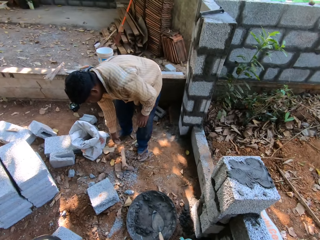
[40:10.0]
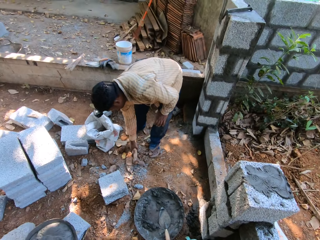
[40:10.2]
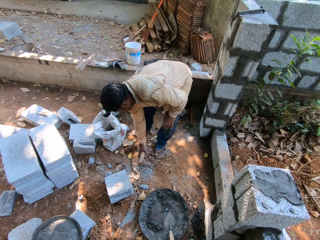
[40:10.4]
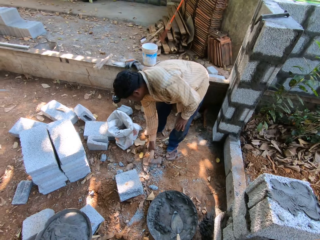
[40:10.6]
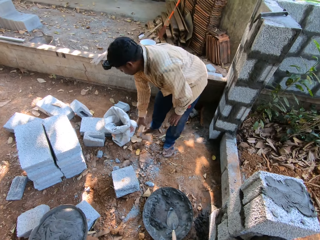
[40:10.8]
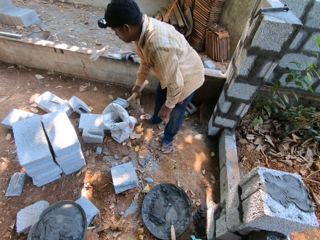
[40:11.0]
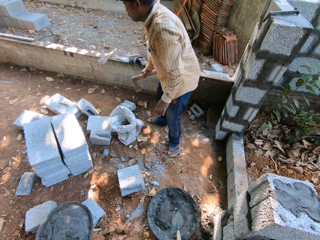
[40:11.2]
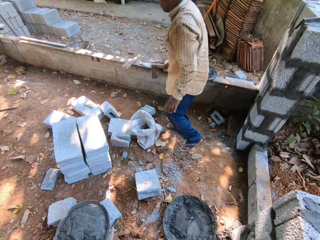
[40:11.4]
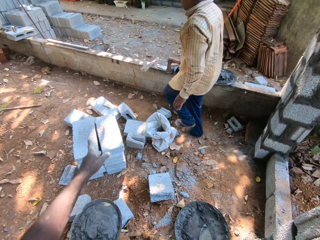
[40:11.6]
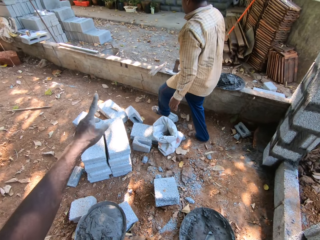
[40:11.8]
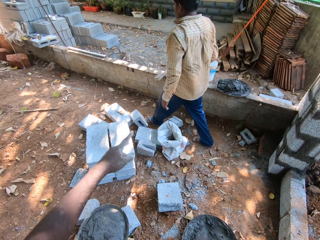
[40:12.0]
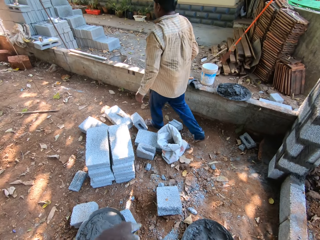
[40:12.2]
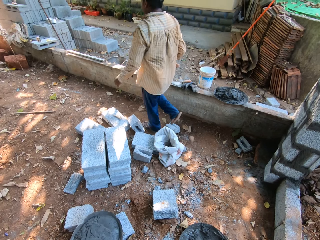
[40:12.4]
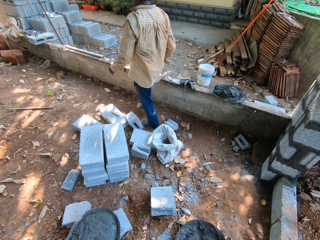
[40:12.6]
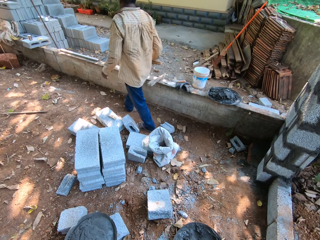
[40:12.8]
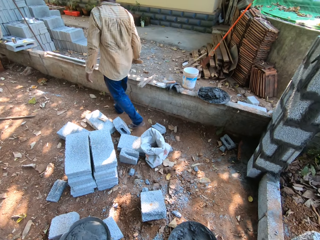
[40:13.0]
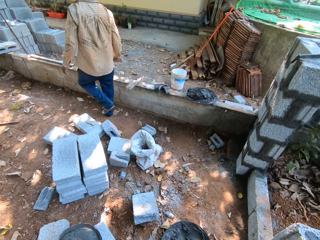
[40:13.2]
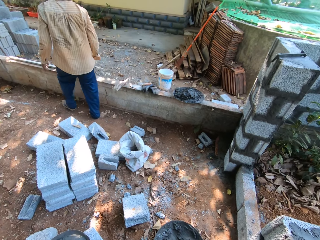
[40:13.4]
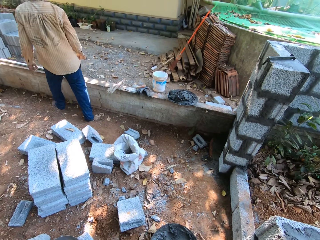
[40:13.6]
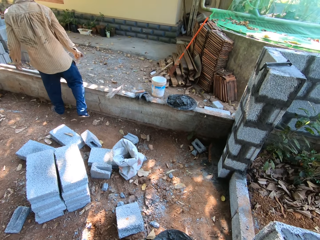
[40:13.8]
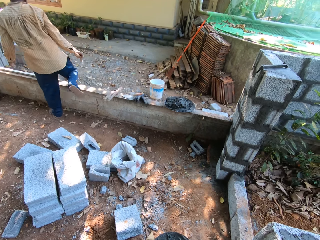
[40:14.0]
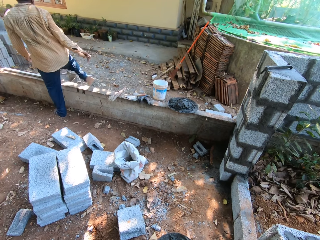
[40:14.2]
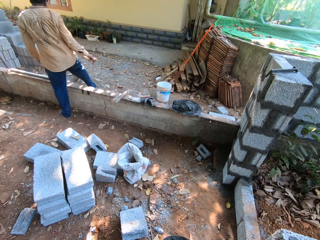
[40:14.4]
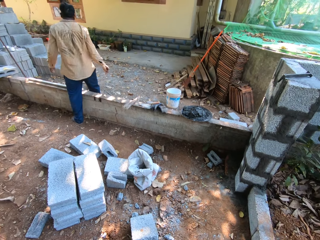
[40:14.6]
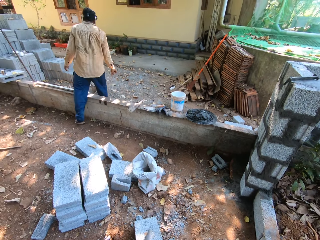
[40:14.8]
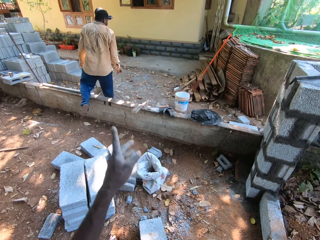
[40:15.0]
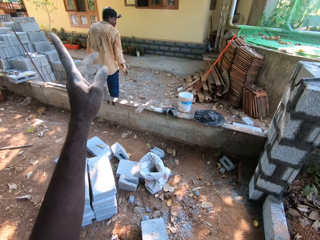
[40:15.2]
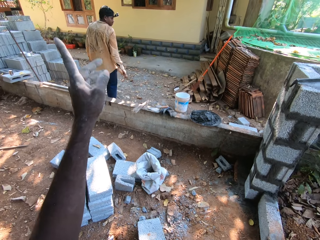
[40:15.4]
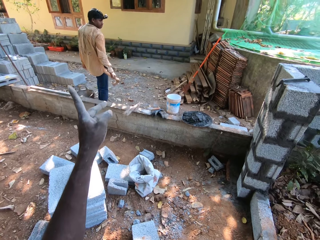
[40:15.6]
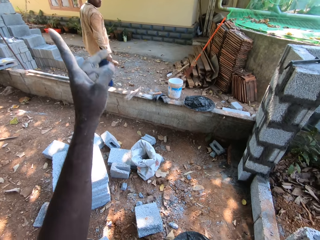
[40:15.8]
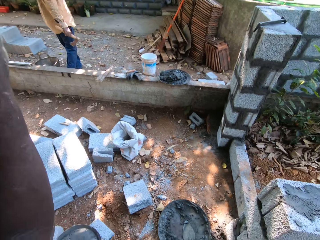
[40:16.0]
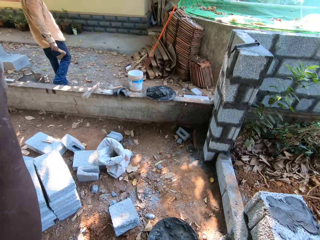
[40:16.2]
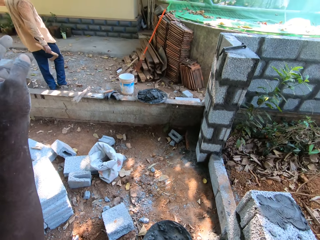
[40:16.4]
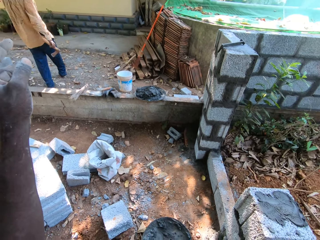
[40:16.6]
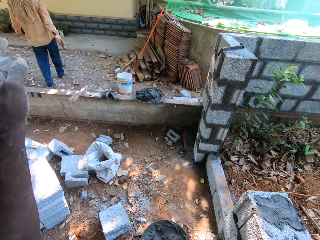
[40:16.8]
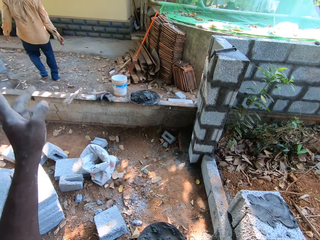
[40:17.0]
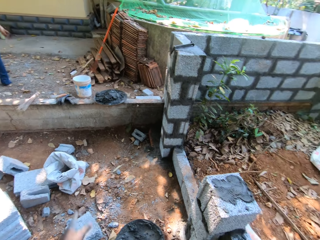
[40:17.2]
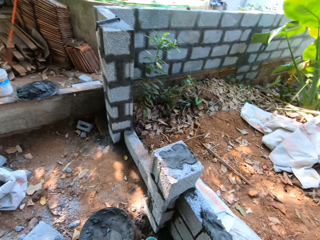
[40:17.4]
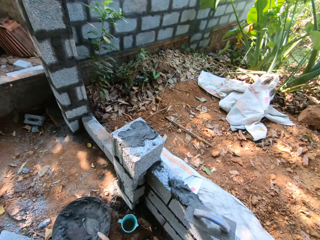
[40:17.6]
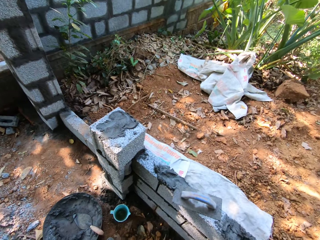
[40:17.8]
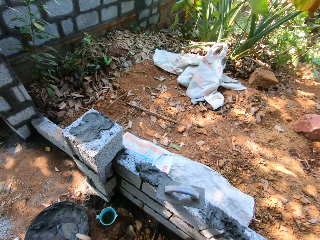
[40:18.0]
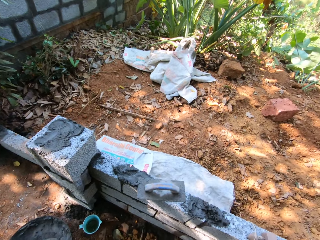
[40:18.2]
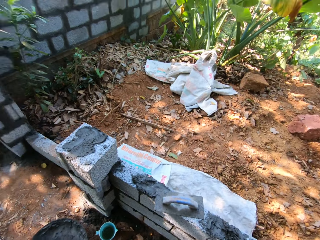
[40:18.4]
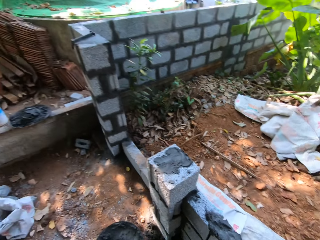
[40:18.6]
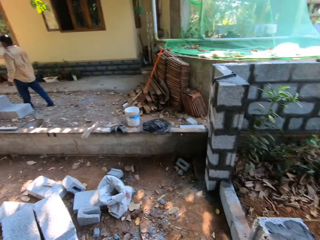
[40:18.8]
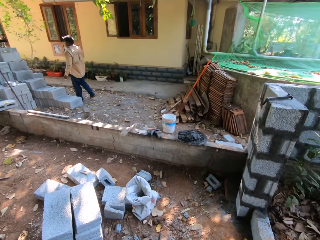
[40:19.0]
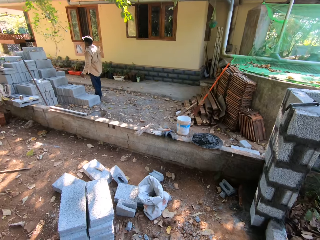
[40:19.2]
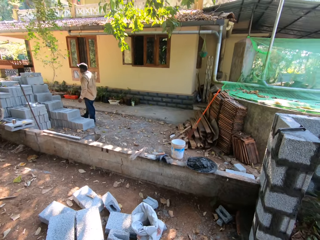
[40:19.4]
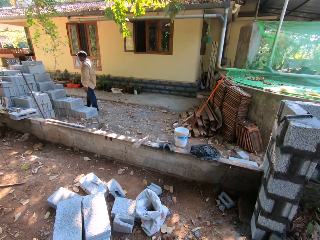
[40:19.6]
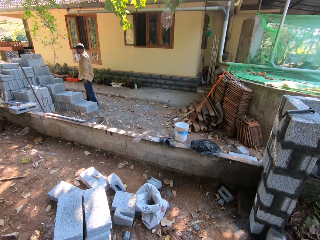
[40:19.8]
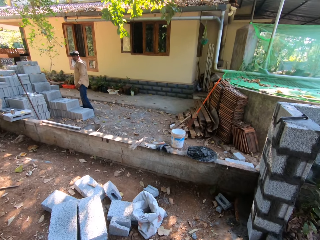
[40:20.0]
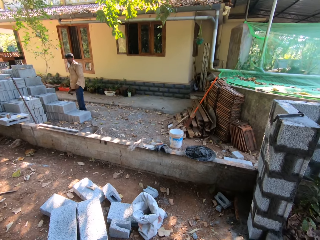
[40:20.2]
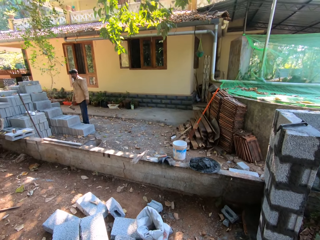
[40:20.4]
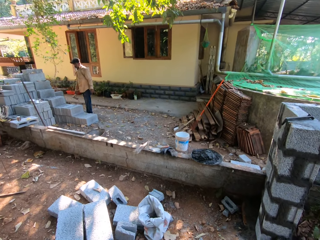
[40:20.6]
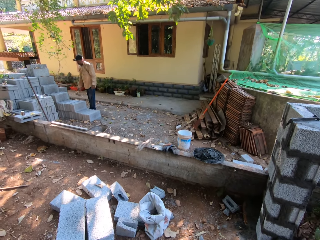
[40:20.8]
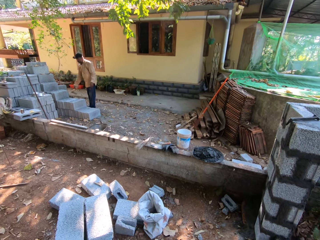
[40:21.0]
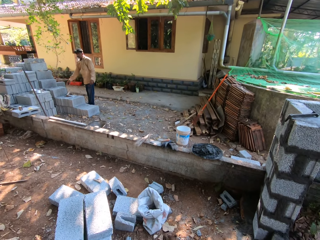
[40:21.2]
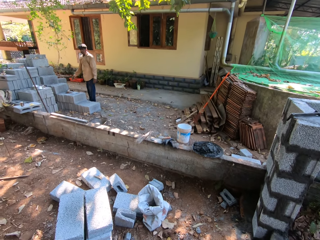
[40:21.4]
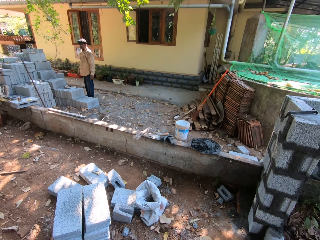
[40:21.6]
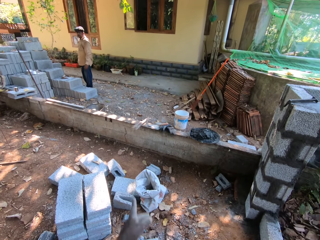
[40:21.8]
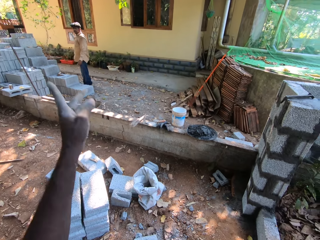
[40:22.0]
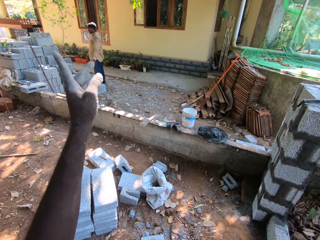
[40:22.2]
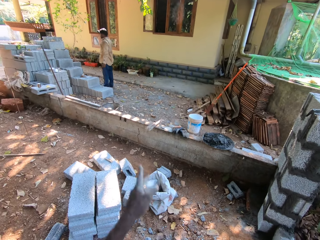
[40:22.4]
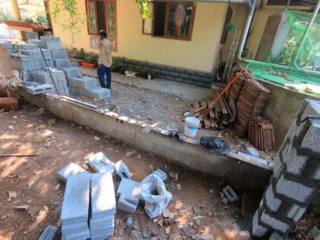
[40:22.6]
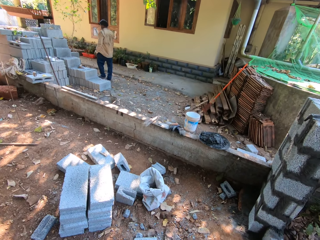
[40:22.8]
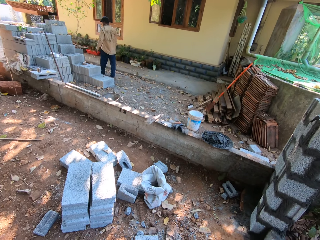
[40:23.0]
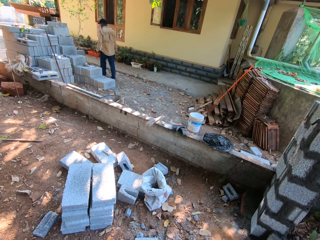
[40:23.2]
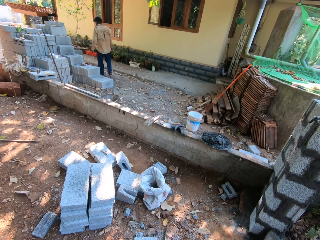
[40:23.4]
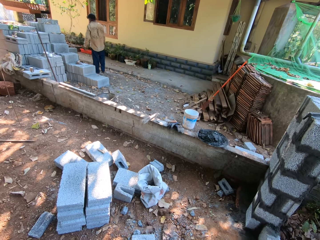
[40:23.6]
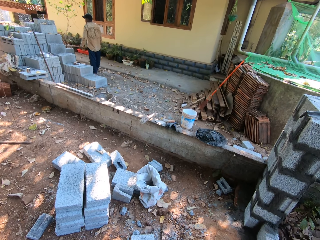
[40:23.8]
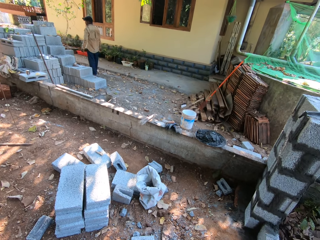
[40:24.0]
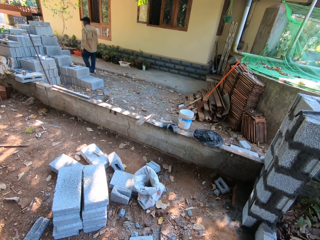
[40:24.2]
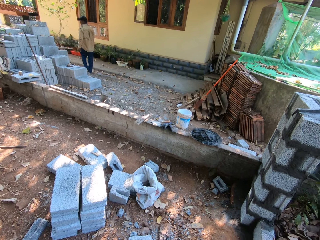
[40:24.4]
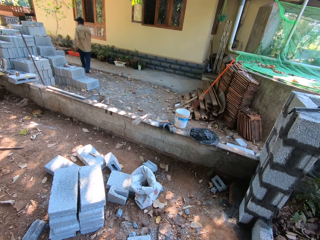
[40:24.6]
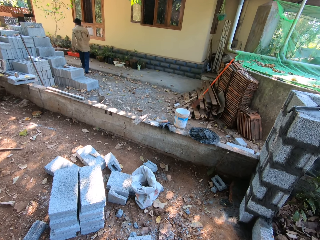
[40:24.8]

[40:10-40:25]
The man picks up the axe from the ground with his right hand. The camera wearer talks to the man. The man drops the axe in his right hand onto a stack of bricks on the ground.

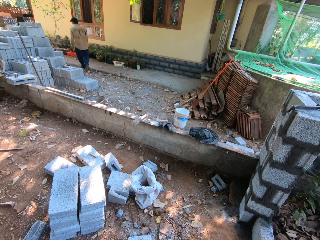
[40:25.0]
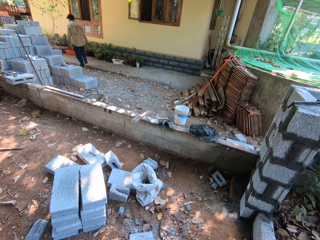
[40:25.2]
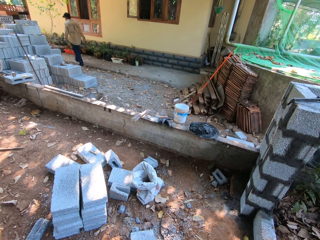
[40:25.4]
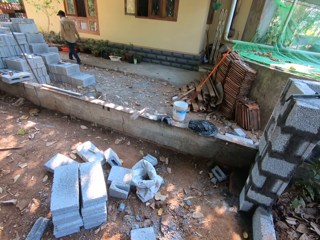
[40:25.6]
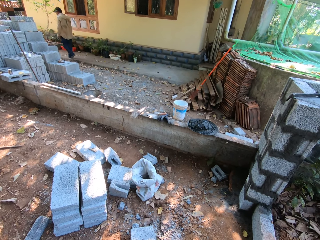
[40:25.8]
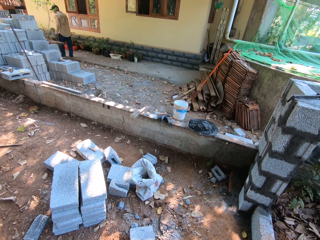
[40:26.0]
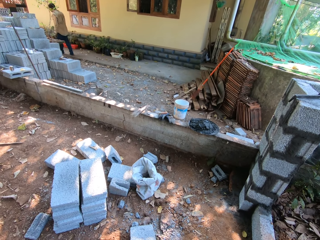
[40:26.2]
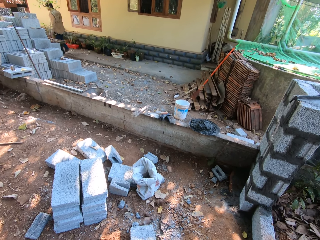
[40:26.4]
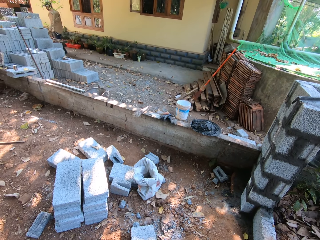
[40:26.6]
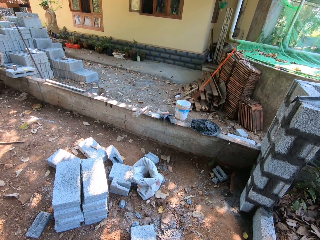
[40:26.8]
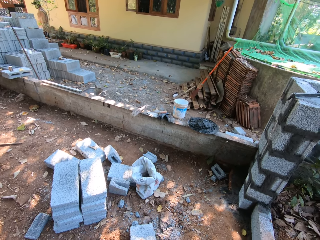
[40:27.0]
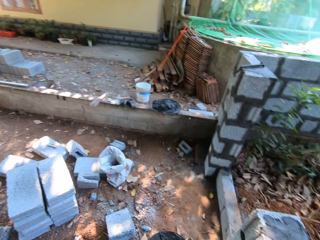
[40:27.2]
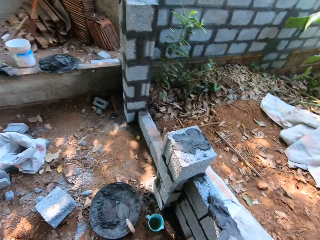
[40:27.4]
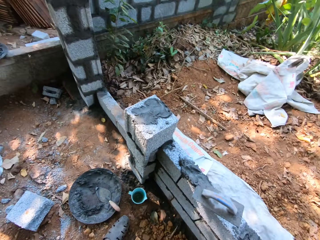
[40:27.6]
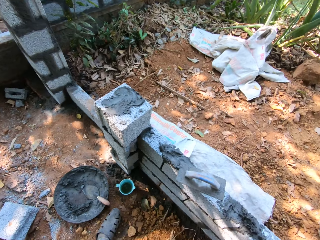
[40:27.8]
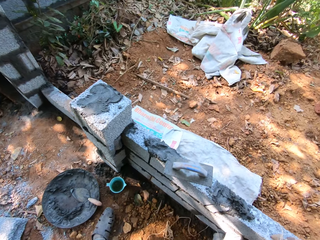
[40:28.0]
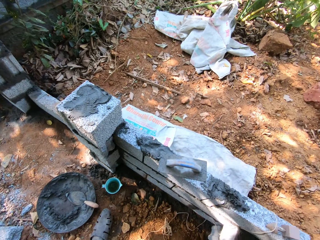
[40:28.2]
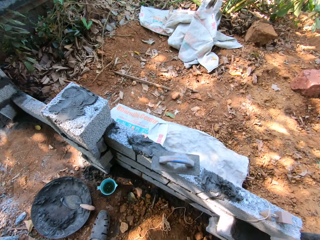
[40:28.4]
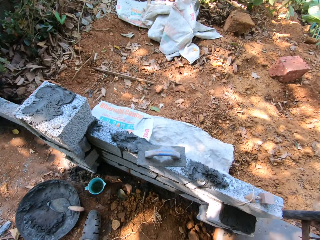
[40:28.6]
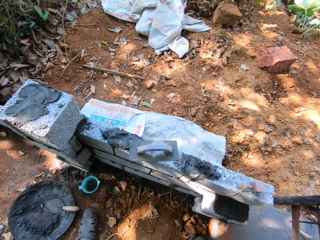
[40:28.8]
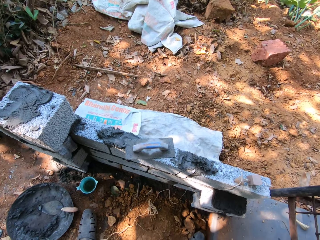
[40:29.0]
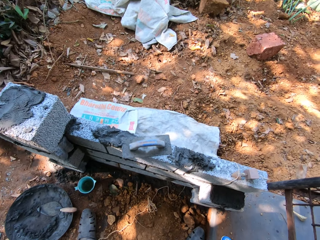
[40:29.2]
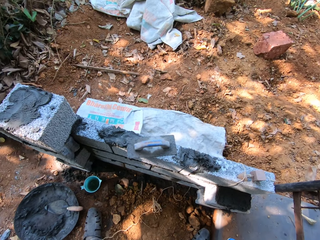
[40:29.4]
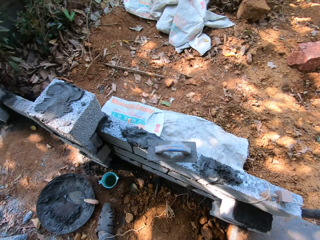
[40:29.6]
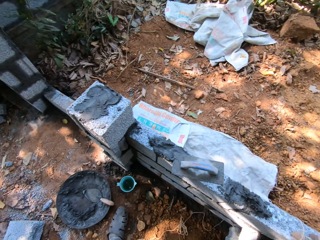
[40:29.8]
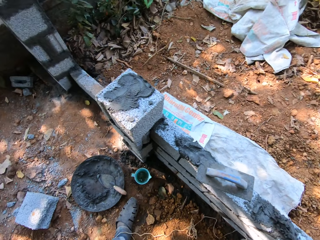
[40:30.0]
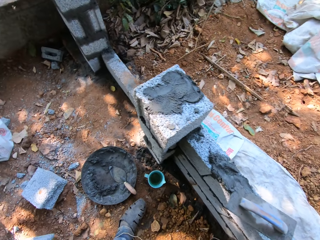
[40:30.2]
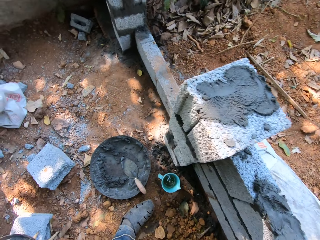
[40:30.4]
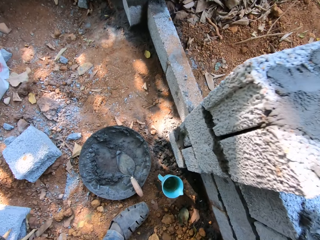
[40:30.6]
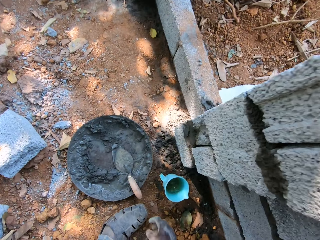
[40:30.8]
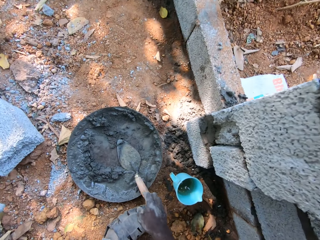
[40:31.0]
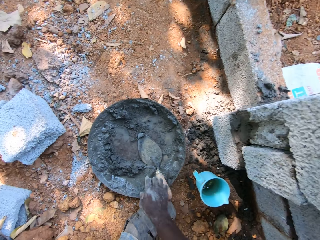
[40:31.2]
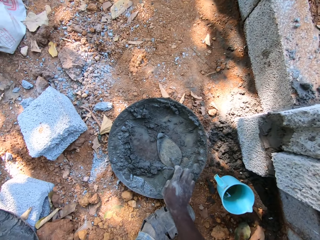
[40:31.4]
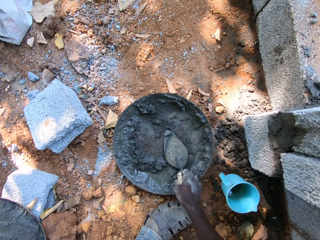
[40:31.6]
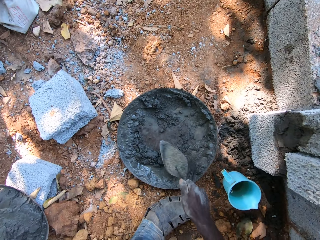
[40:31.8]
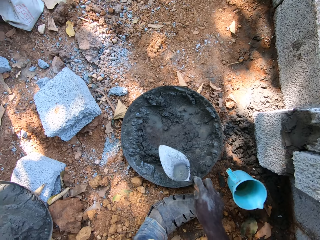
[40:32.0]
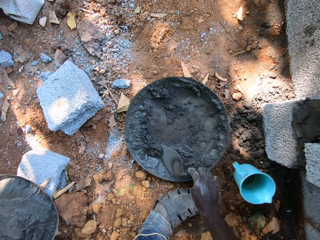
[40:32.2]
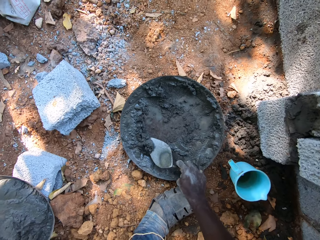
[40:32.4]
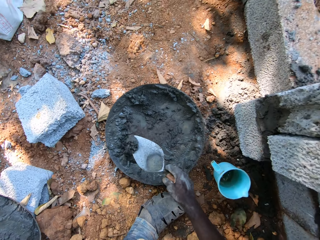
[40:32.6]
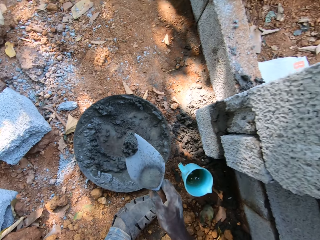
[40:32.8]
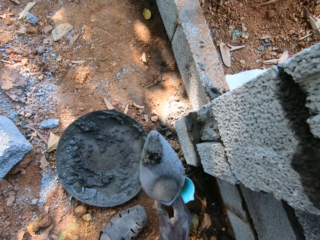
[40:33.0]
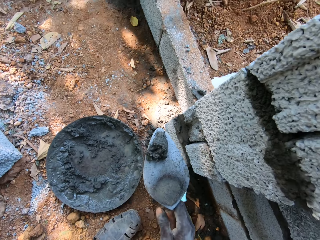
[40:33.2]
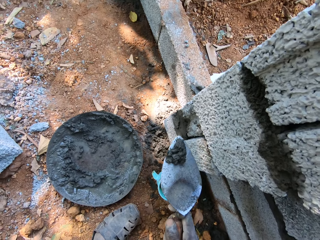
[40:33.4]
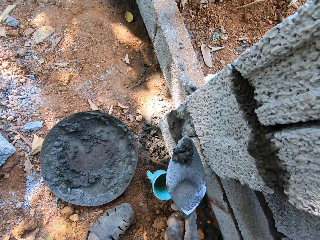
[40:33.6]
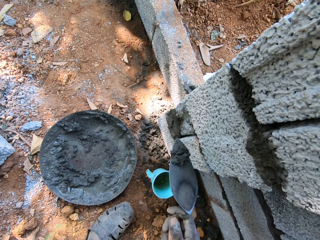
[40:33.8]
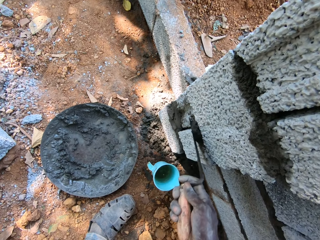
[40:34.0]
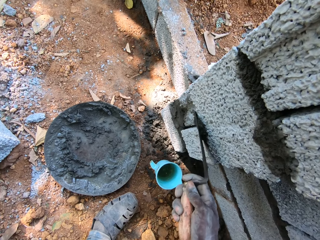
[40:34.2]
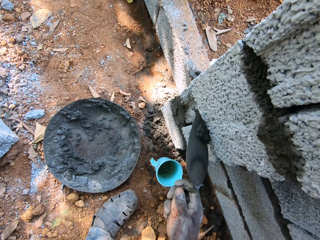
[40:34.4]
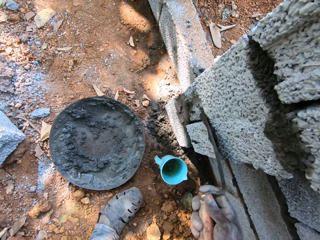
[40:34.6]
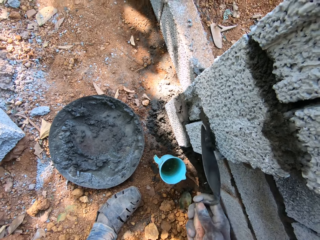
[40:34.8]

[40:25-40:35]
The camera wearer picks the brick trowel from the aluminum bowl with his right hand. He scoops mortar from the aluminum bowl with the brick trowel in his right hand. He smoothens the mortar in the brick trowel onto the fence. He puts concrete on the wall.
